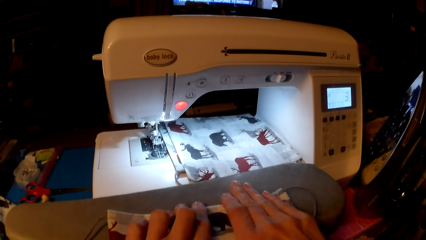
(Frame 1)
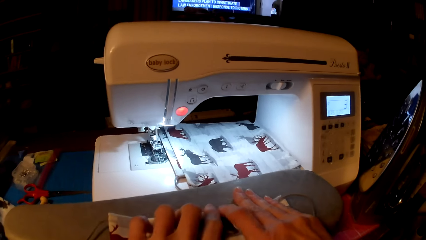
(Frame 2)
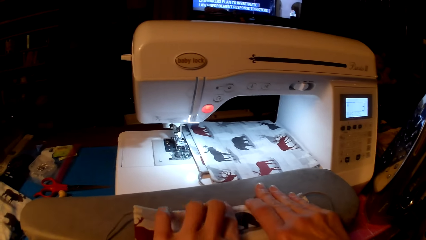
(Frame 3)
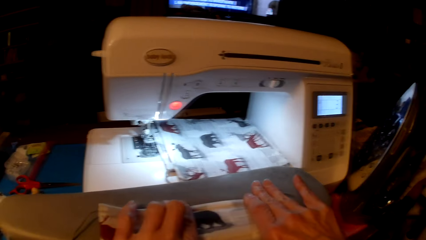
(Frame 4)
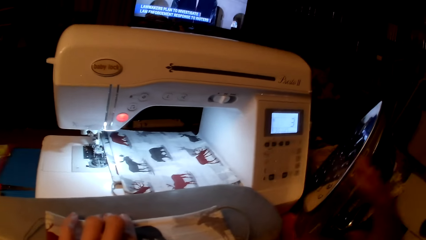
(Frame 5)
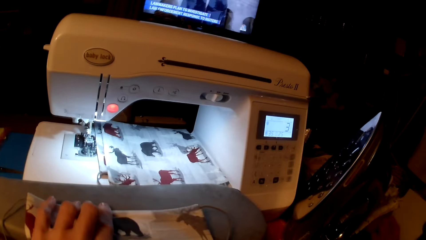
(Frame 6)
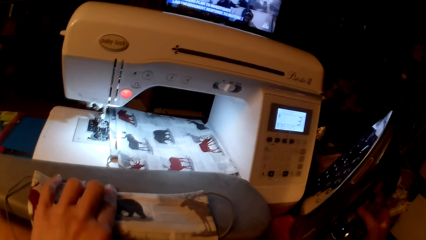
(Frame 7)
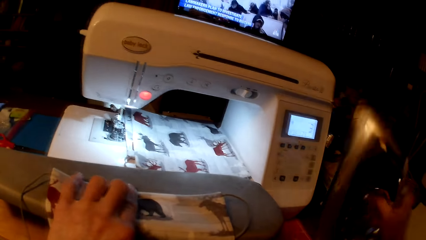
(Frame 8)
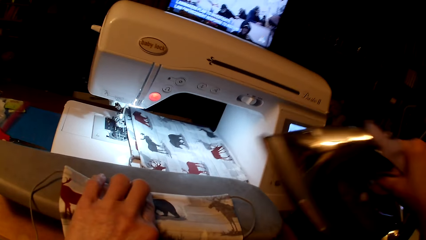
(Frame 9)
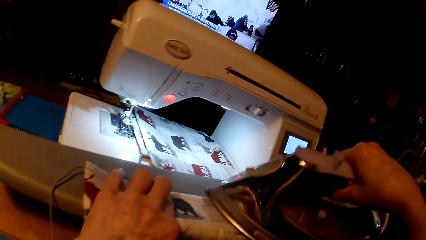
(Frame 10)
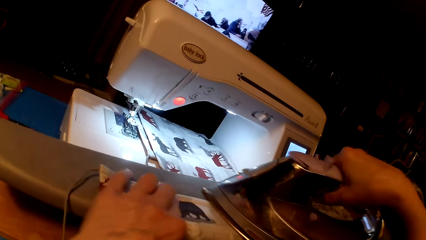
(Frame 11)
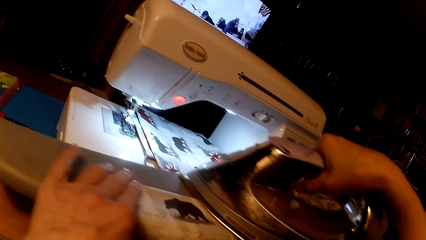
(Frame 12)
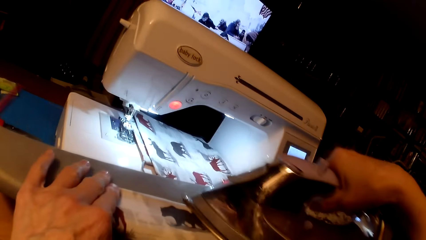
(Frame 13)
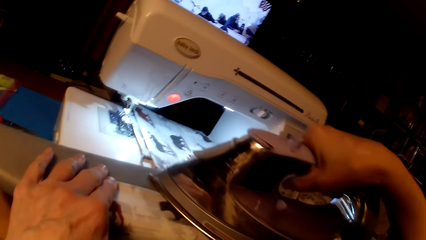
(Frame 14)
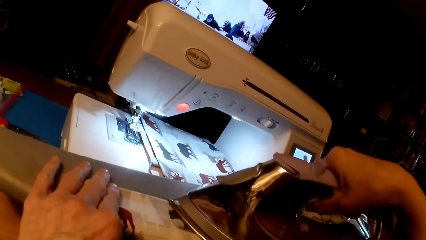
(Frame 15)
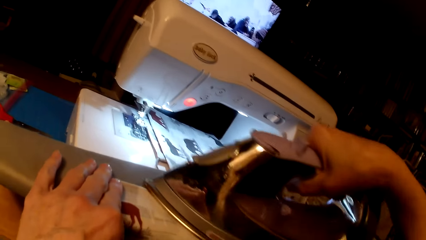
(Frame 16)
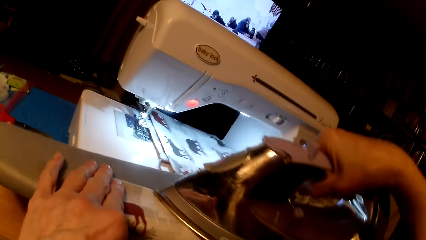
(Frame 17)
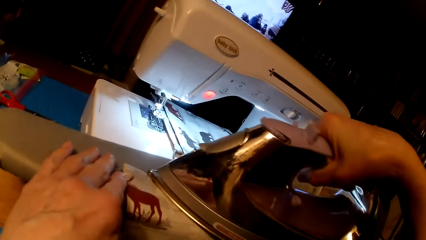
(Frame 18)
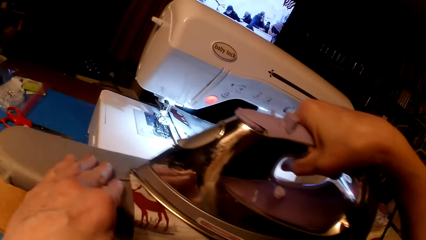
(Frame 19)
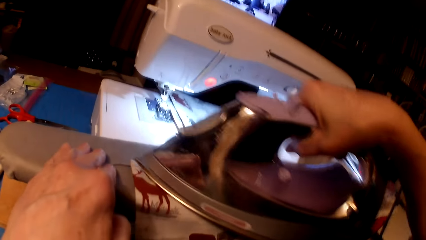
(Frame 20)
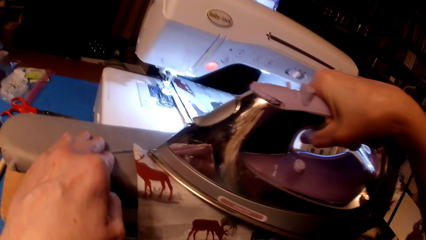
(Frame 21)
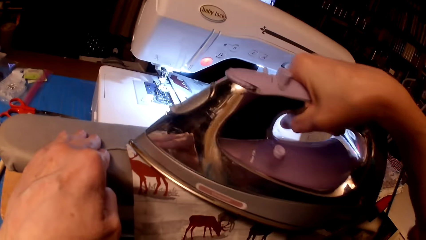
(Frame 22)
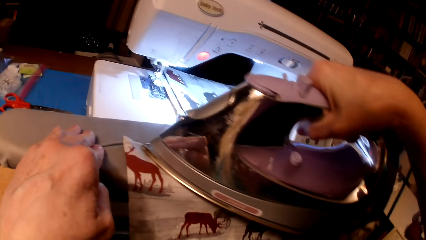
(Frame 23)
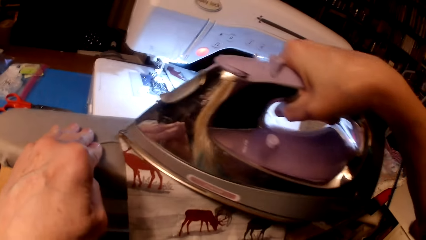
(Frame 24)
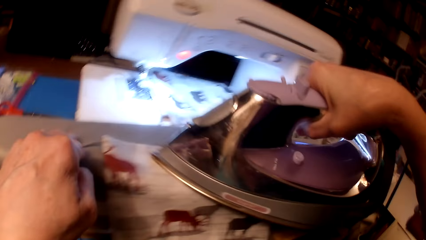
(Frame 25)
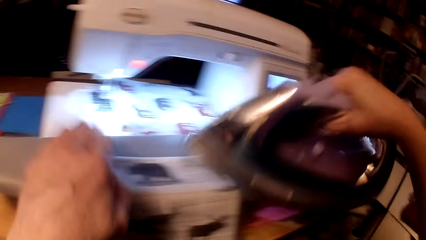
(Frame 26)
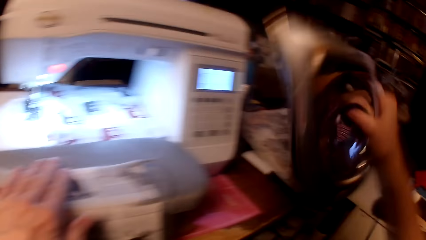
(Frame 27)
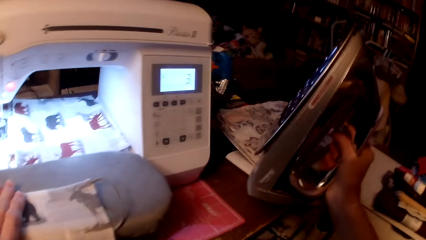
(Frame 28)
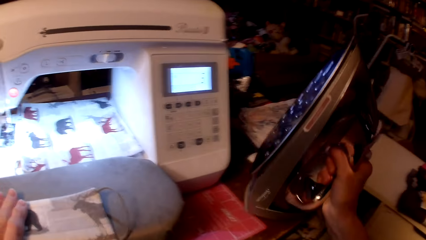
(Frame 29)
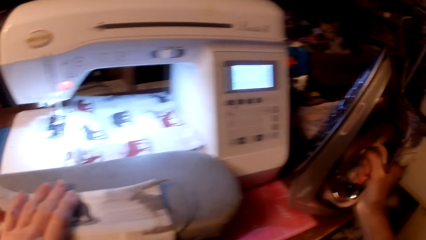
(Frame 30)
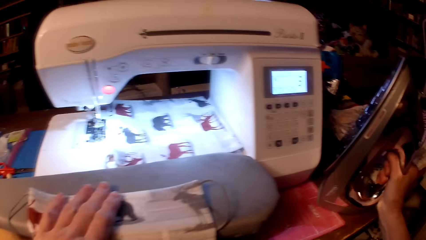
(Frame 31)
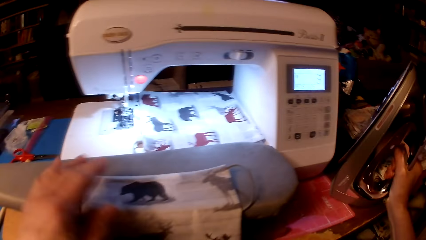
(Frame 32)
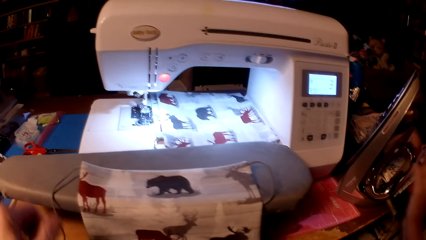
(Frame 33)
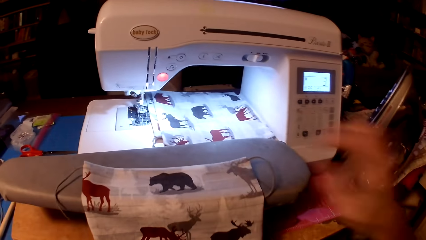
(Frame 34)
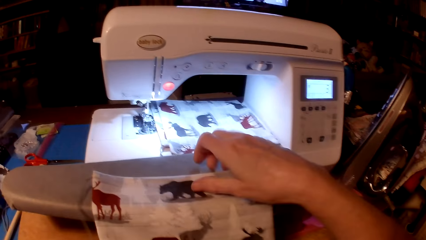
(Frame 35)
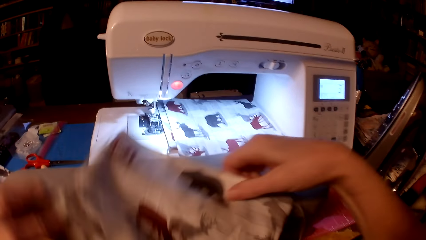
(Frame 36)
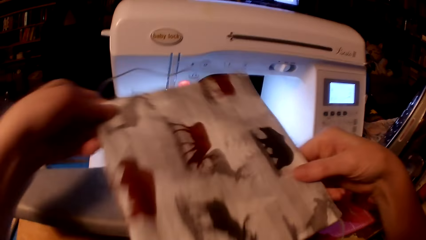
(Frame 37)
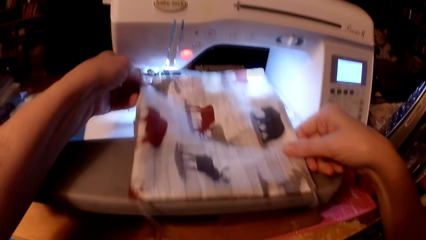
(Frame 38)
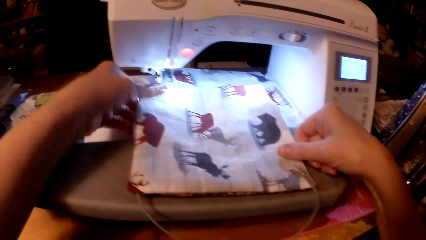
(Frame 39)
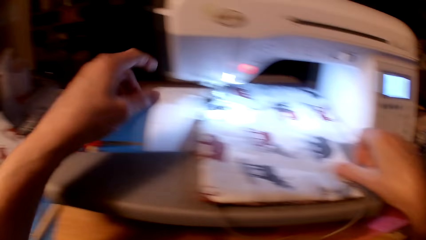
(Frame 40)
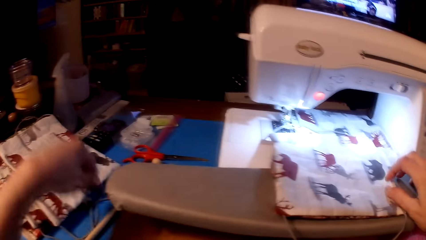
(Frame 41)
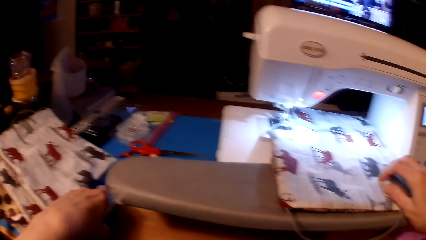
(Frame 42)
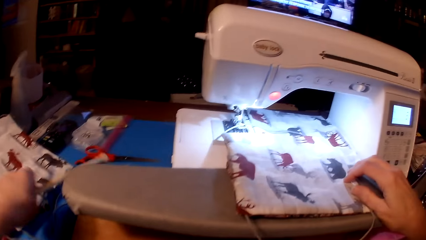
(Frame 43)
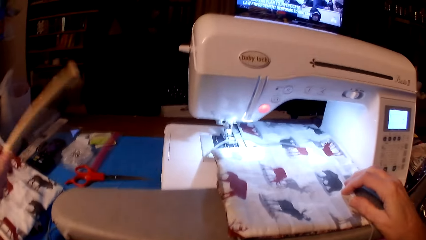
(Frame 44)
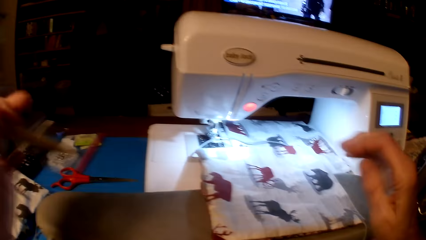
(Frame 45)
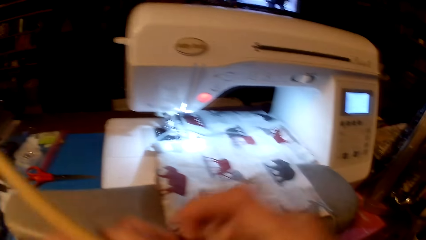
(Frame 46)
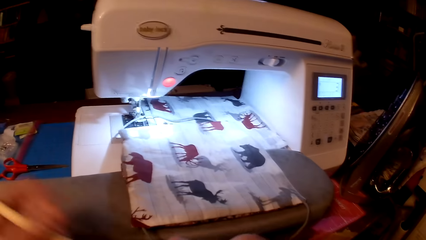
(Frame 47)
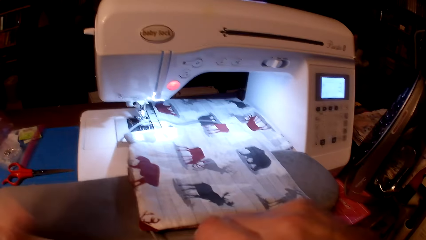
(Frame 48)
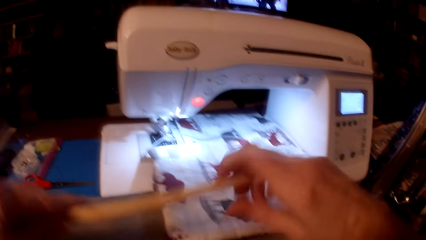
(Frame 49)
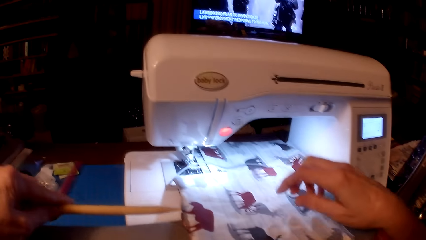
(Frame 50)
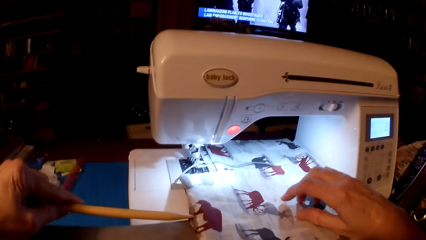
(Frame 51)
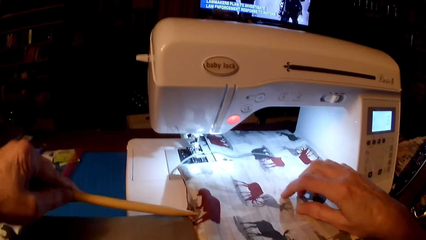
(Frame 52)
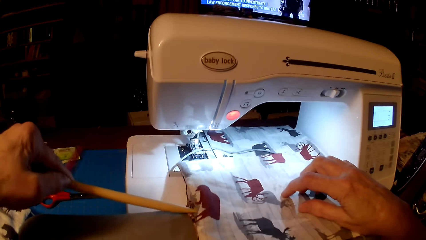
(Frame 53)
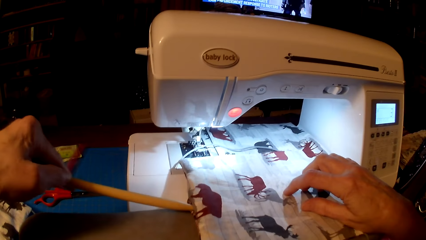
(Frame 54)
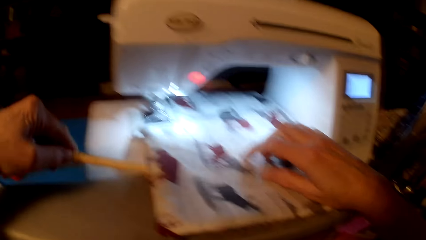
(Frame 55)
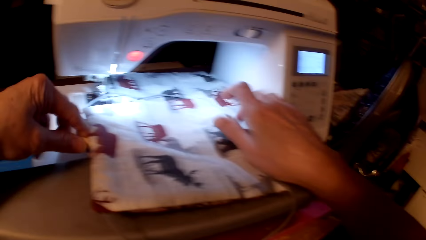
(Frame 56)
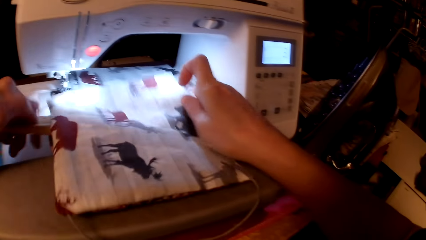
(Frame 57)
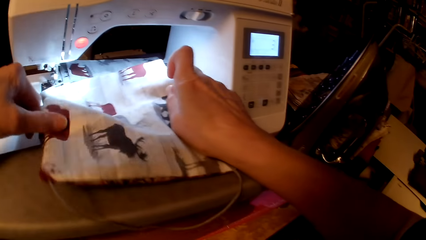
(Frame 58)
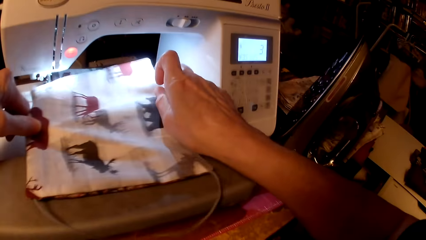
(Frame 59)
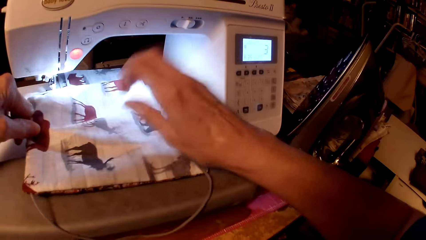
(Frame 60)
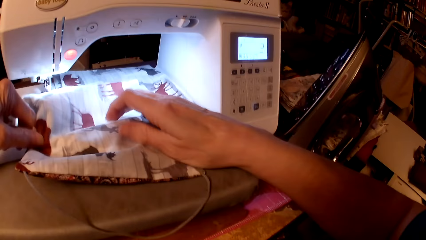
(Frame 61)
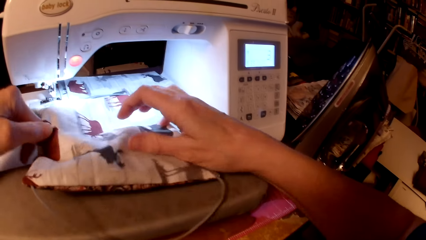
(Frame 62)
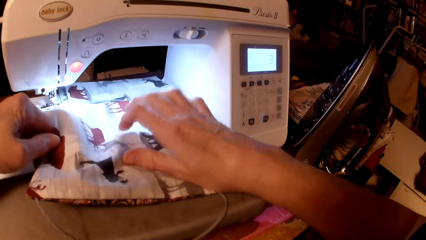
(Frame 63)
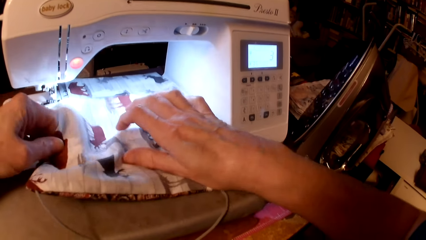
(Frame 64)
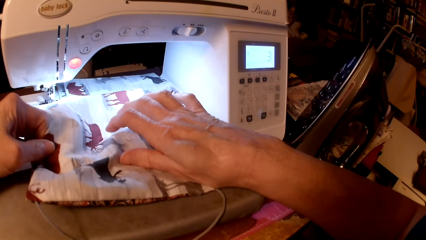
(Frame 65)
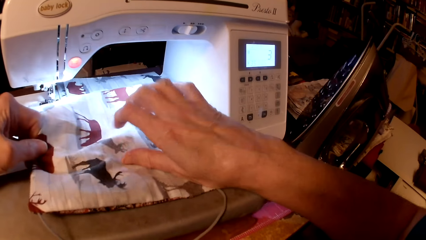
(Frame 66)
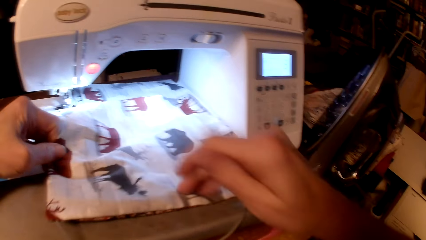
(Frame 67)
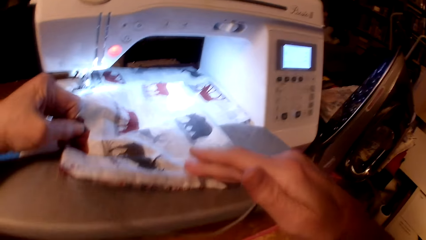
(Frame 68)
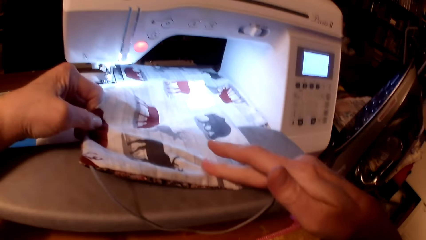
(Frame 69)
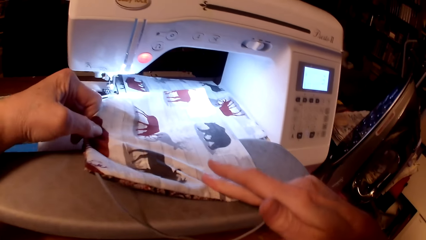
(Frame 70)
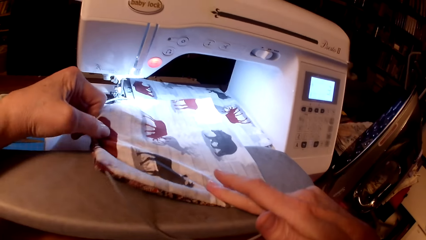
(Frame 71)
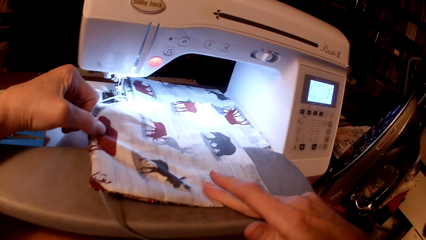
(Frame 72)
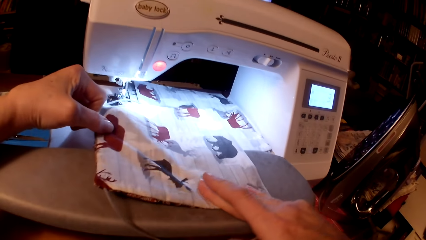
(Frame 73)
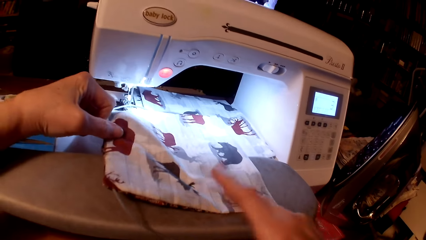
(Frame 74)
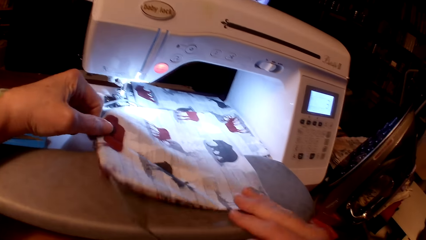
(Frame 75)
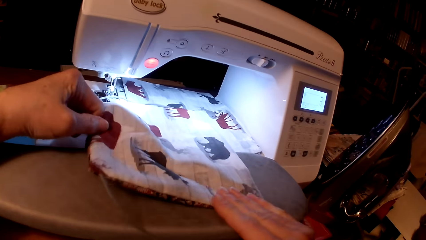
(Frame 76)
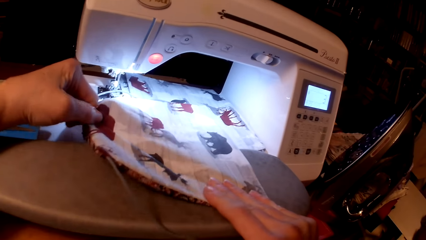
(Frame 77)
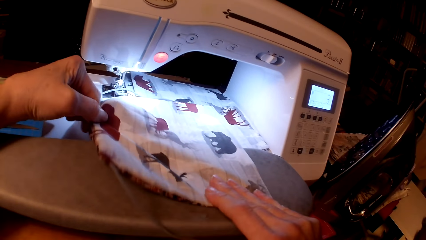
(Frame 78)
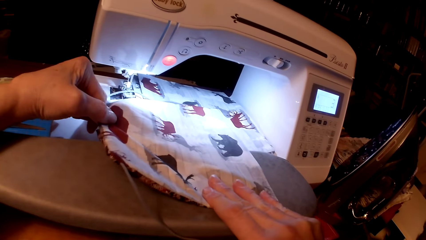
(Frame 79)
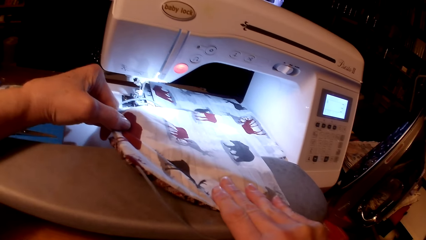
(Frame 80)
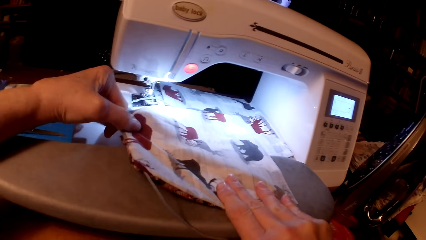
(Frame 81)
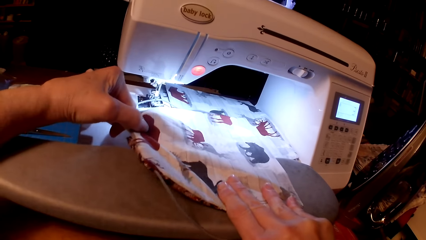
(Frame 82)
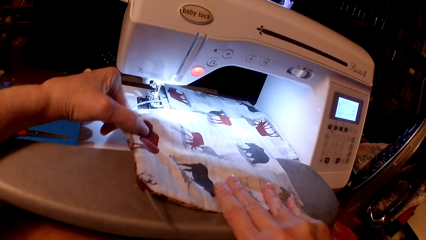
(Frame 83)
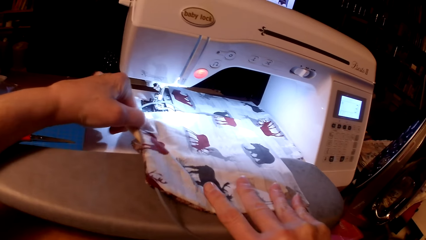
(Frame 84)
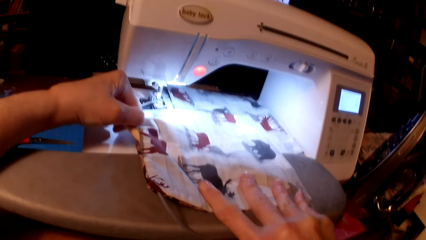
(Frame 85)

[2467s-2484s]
The camera wearer picks an iron box. They iron the pillow cushion, put the iron box on the table, straighten the piece of cloth, rotate the pillow cushion, pick a wooden stick and straighten the pillow cushion.
